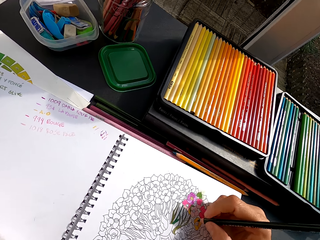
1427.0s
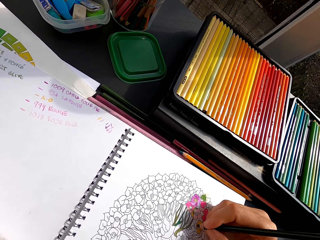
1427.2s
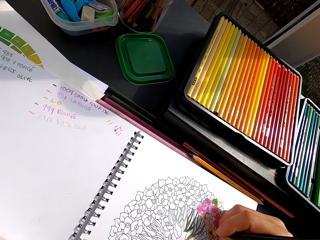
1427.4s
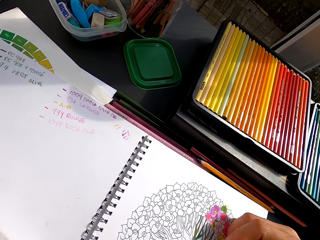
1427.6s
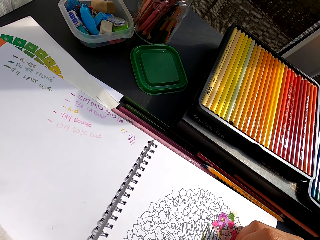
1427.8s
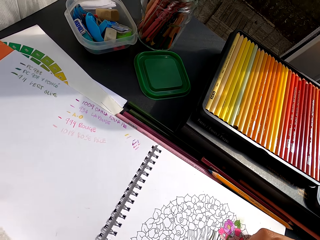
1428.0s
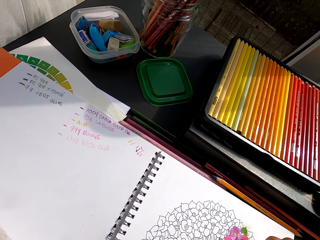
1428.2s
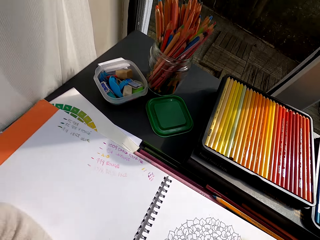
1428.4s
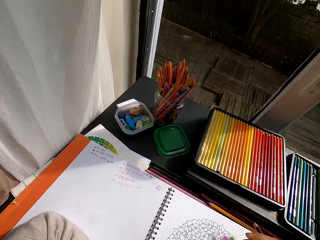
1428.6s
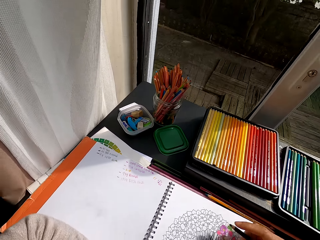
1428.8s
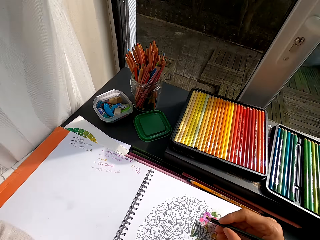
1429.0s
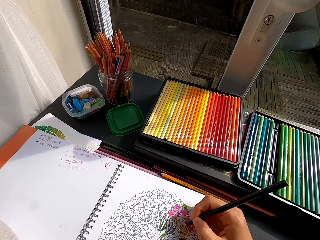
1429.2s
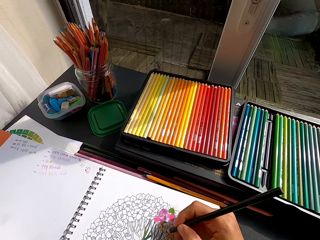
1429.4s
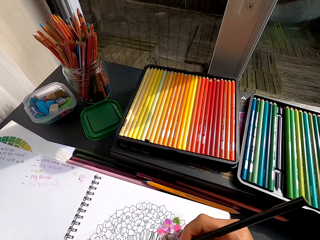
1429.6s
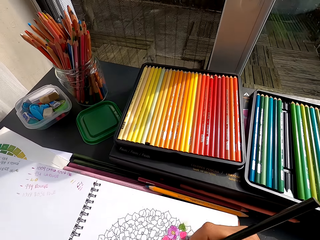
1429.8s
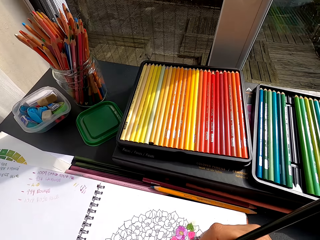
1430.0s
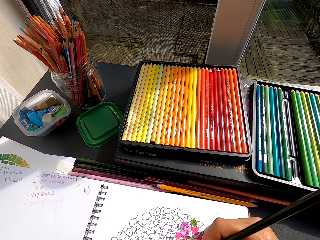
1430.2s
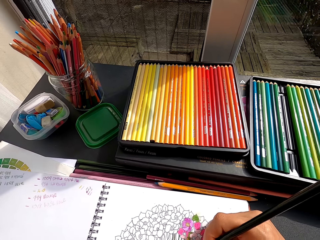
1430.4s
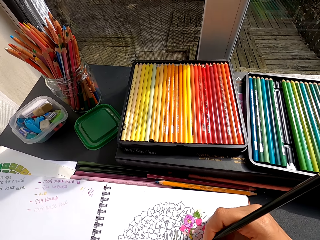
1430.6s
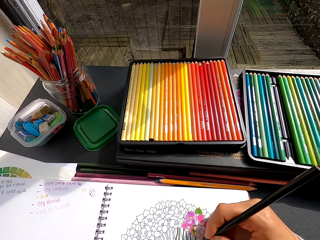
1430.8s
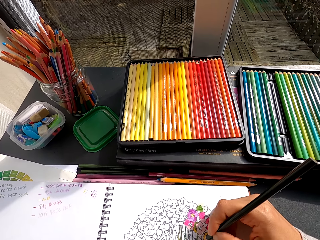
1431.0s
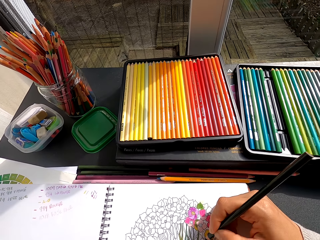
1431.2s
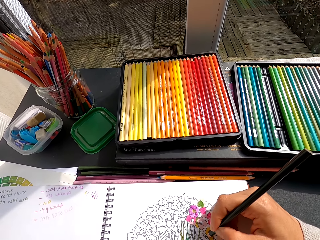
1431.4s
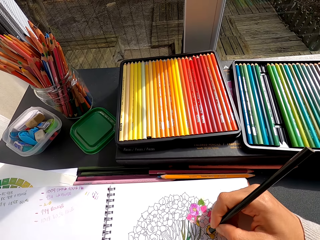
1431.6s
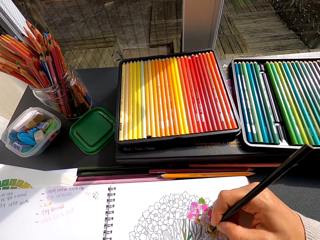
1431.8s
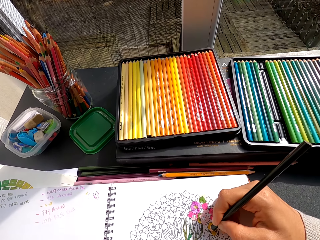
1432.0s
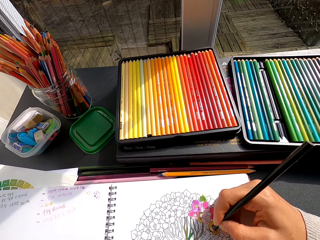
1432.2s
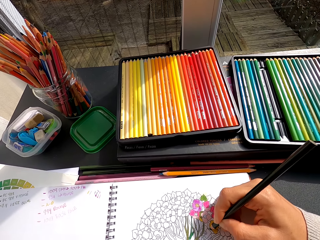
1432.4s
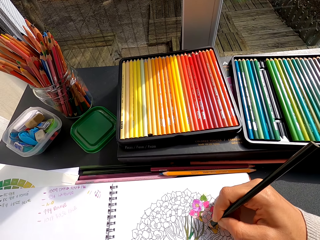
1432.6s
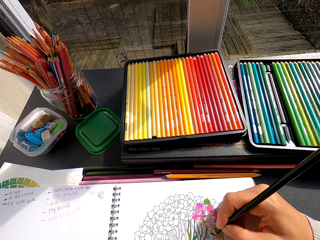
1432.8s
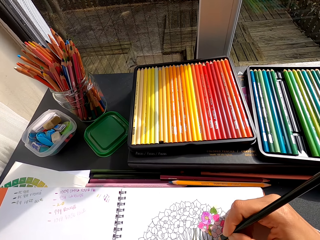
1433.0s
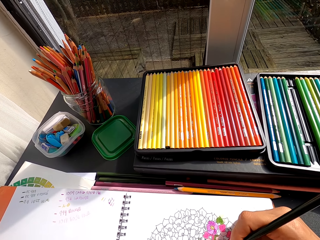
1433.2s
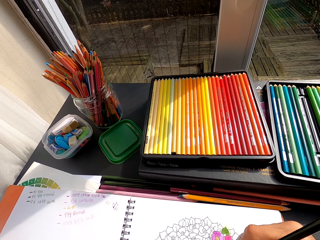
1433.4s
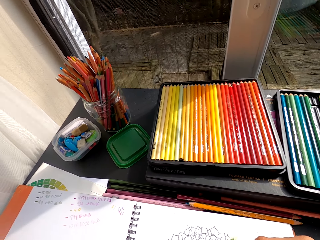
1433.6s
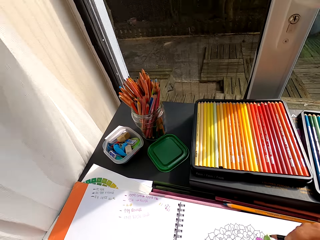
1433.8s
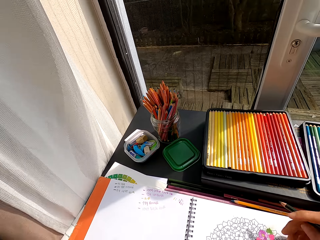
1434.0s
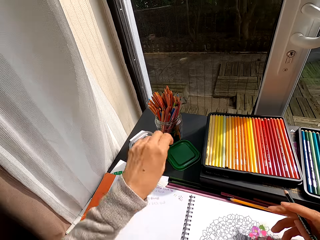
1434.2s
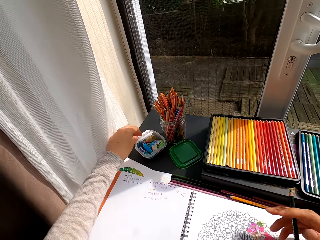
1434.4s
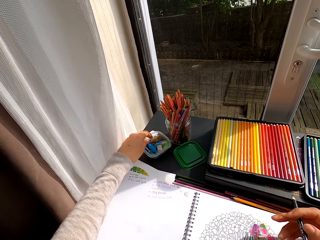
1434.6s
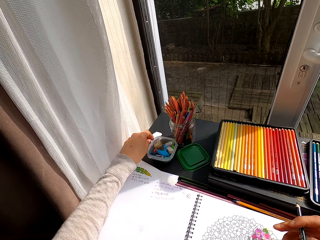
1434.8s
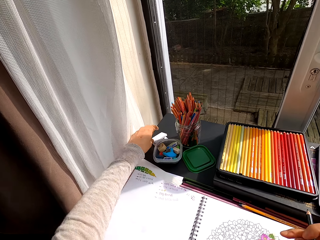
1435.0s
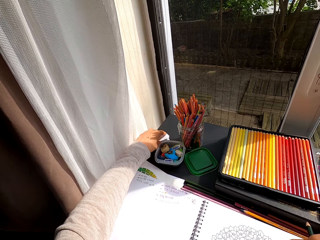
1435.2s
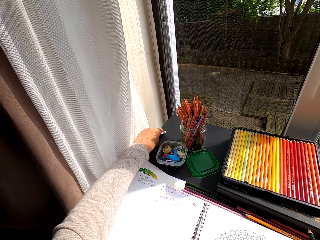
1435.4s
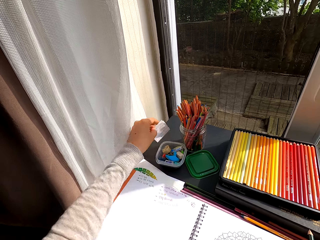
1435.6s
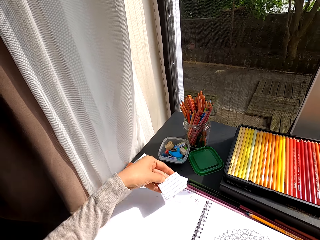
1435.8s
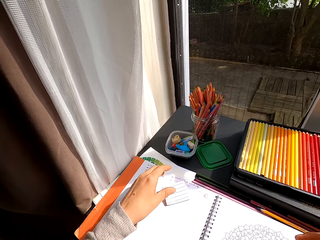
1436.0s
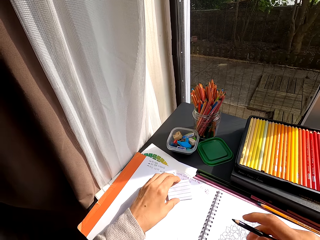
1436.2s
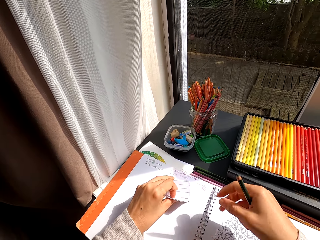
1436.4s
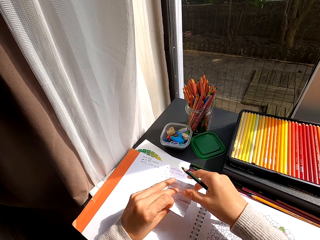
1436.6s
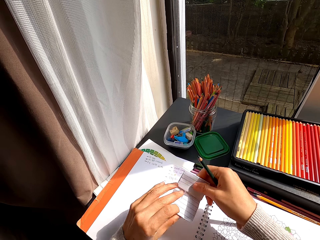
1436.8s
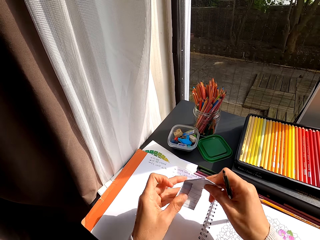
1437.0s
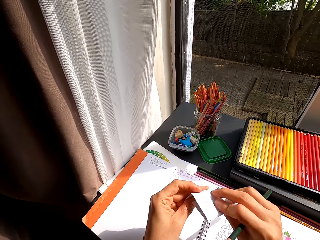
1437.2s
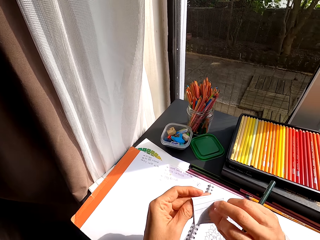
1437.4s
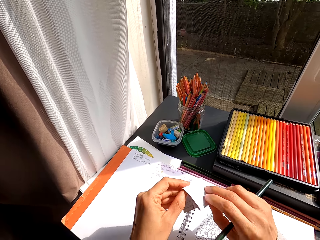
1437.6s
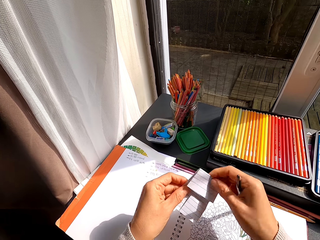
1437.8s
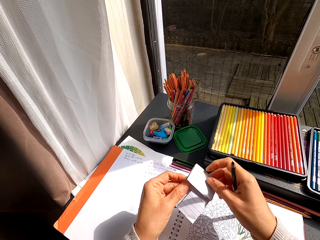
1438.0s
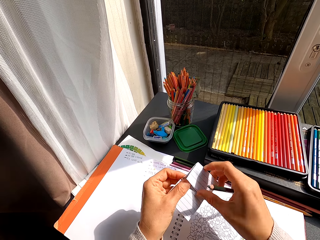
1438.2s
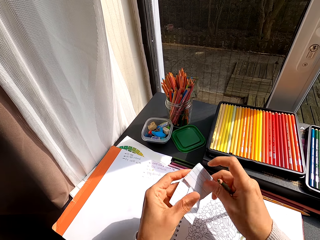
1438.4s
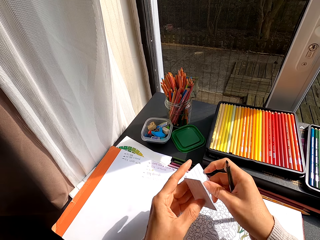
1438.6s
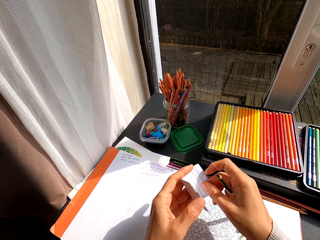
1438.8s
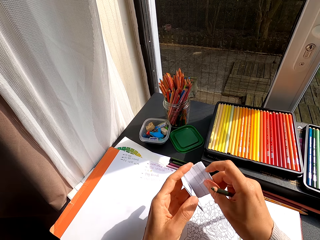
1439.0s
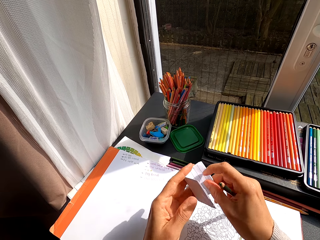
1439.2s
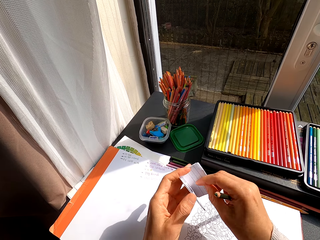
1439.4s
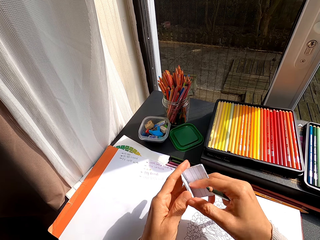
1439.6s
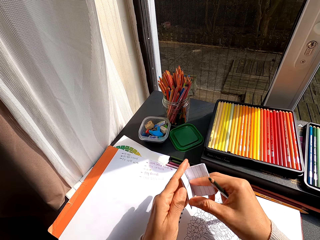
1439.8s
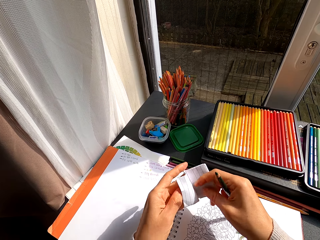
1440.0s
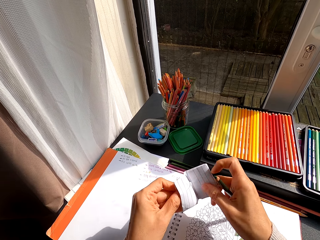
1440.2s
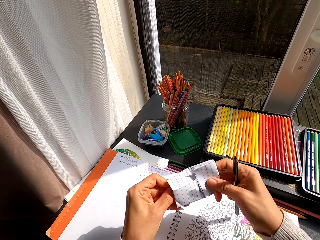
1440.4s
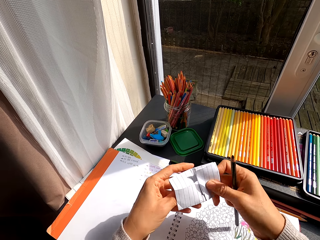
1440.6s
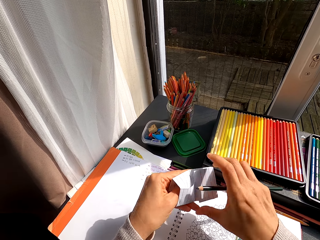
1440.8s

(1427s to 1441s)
The camera wearer colors a drawing. They pick paper from the table. They make a shape from the piece of paper. They inspect the paper.

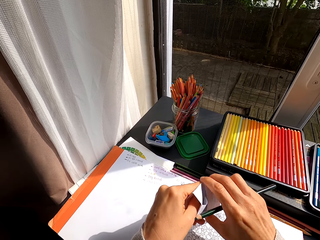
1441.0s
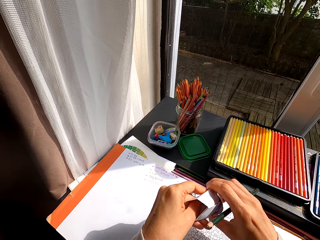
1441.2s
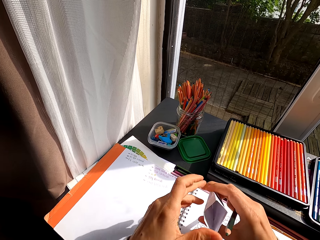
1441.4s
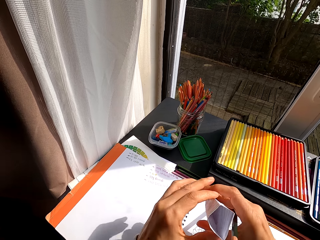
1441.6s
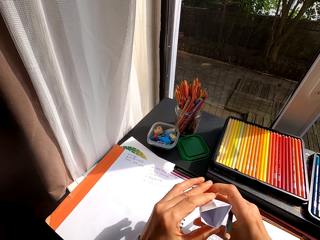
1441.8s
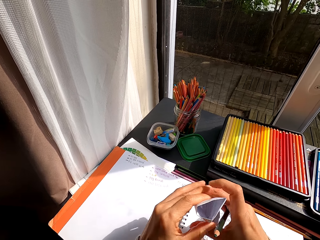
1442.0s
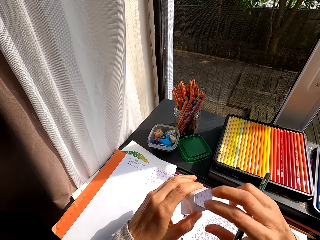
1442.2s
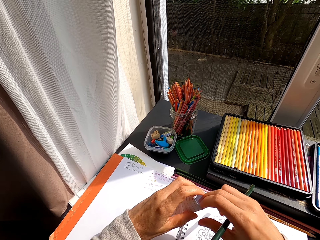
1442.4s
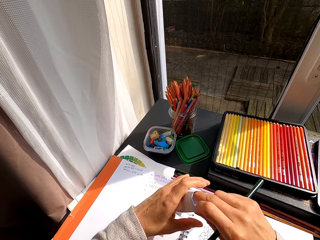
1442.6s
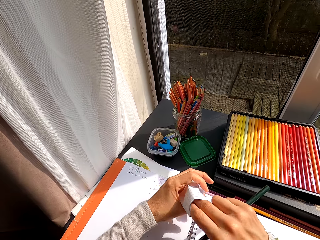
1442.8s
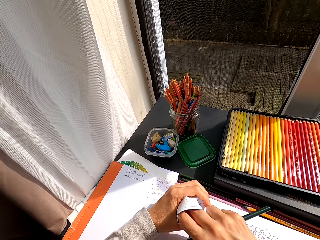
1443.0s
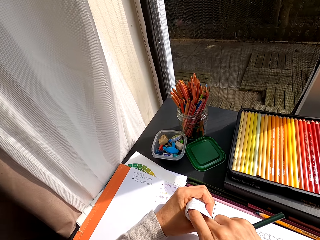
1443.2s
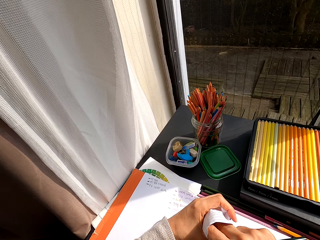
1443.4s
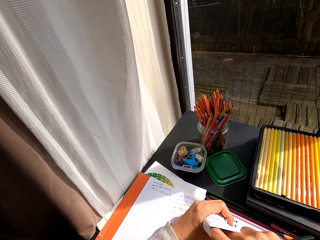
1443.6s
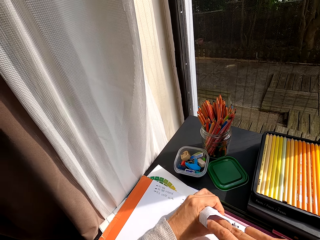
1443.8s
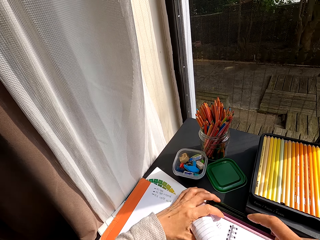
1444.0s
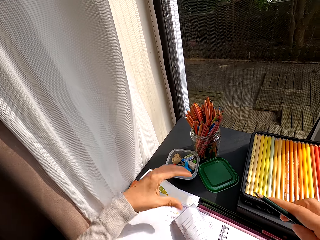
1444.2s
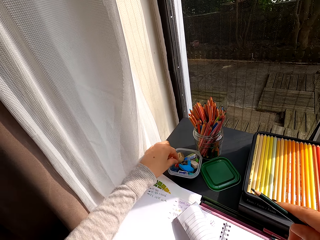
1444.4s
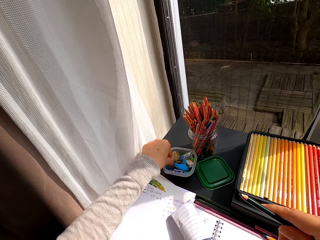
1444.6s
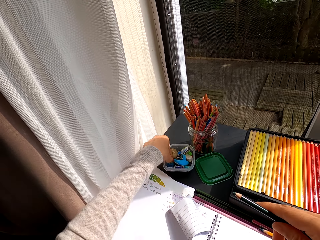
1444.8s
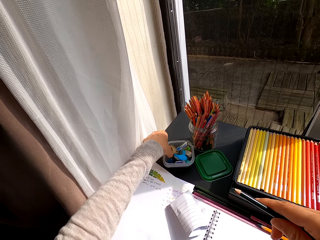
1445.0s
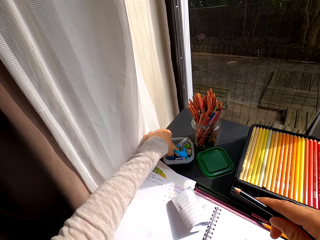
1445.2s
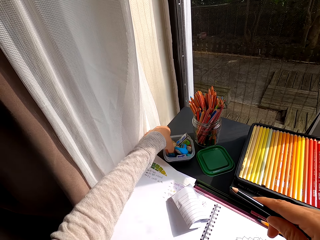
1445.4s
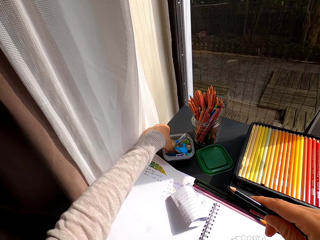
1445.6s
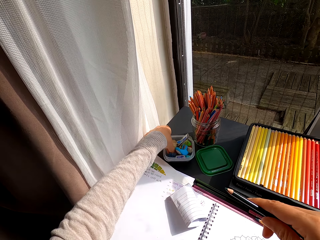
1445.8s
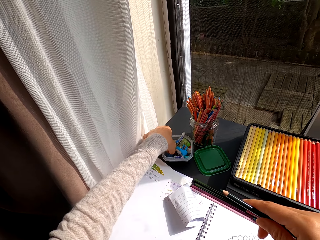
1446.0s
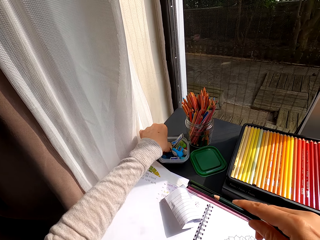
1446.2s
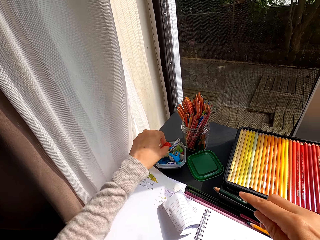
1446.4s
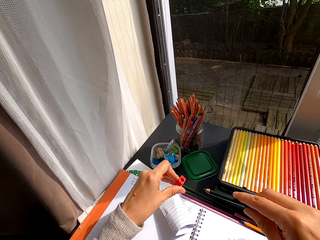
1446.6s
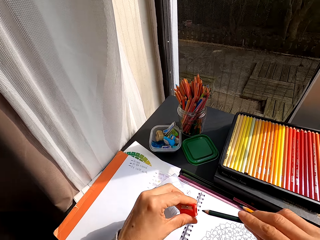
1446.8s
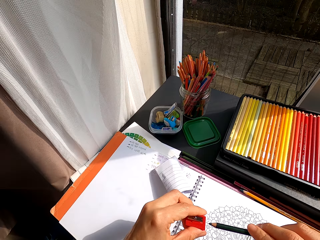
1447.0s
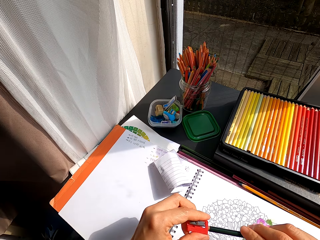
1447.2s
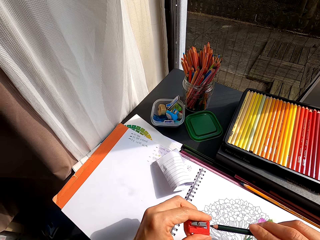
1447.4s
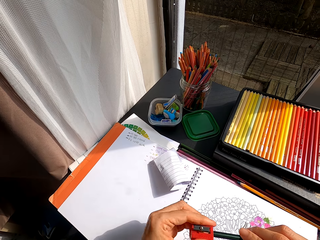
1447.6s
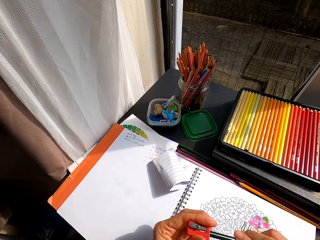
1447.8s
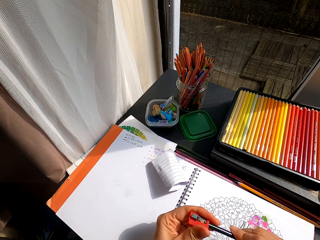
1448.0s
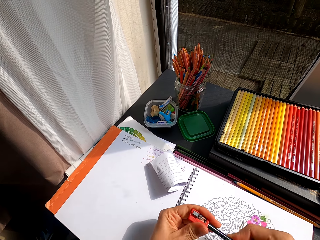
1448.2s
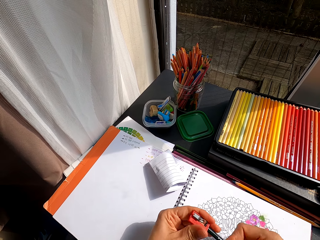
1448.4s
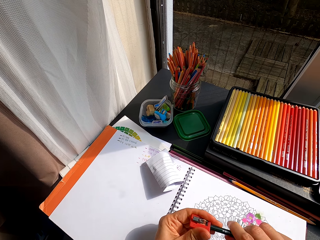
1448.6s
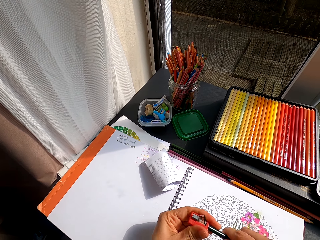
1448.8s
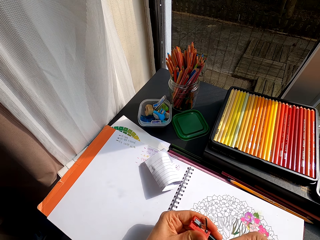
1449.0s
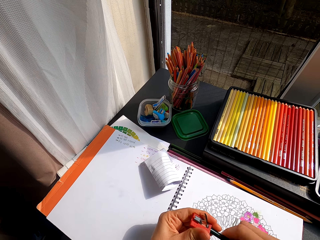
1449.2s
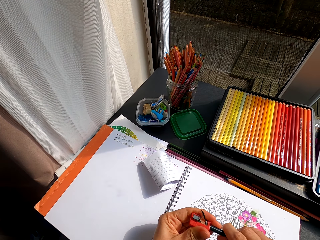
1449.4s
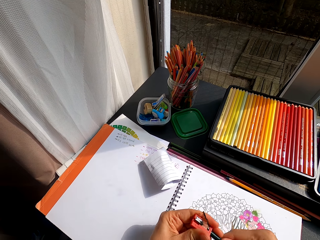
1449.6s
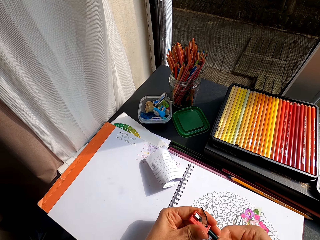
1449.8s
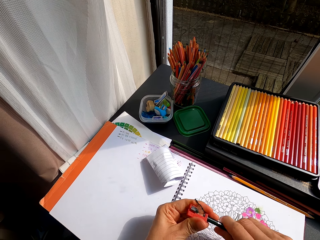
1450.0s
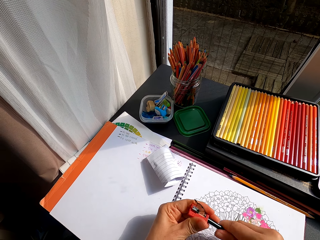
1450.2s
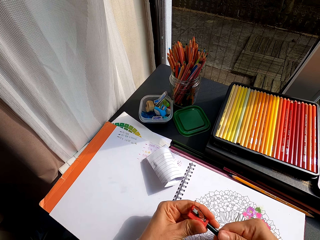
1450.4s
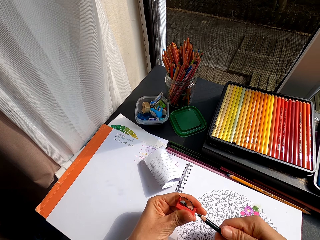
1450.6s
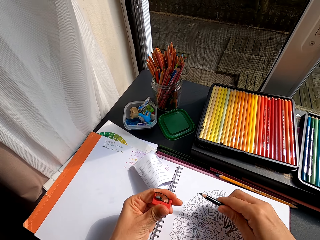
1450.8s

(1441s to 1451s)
The camera wearer places the shaped piece of paper on the drawing book. They pick the sharpener from the container. They sharpen the pencil crayon.
